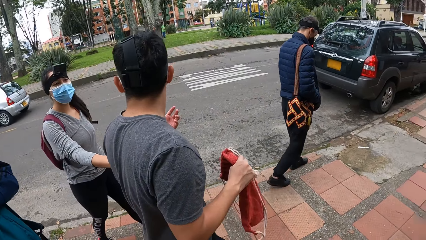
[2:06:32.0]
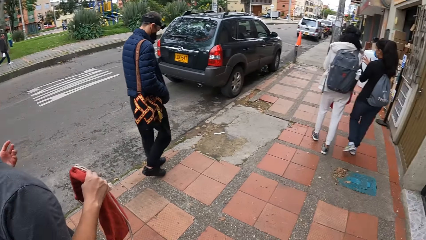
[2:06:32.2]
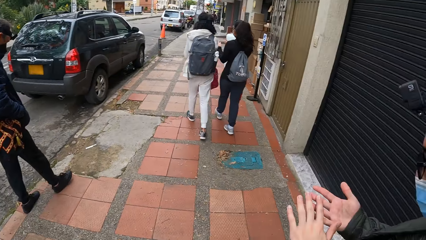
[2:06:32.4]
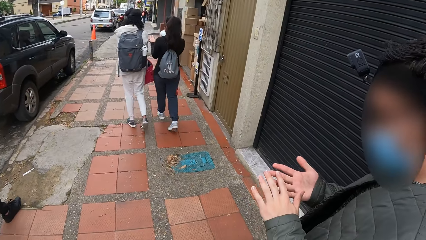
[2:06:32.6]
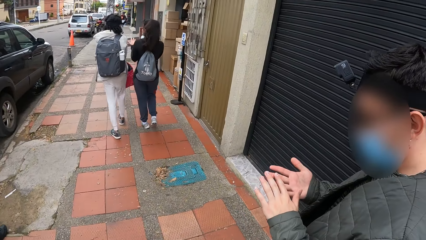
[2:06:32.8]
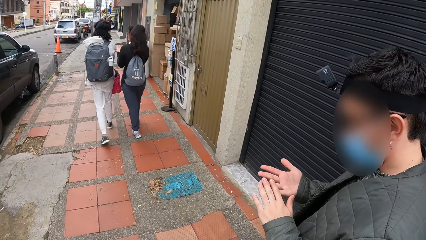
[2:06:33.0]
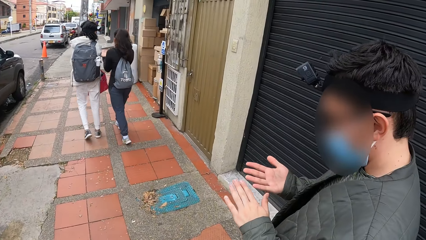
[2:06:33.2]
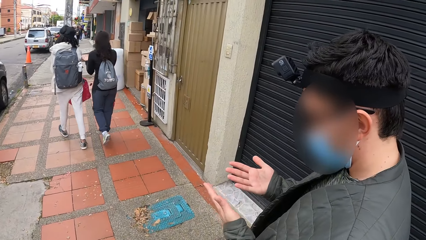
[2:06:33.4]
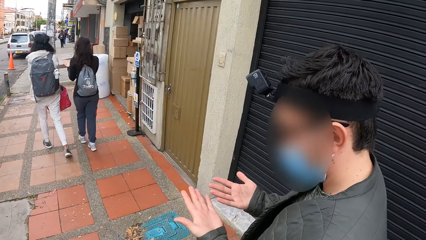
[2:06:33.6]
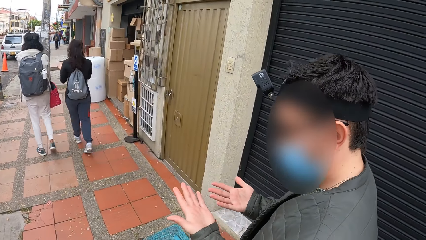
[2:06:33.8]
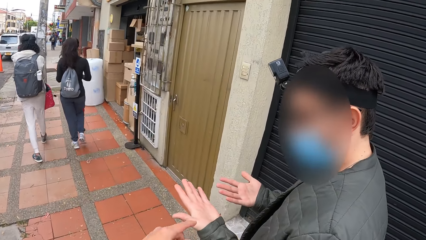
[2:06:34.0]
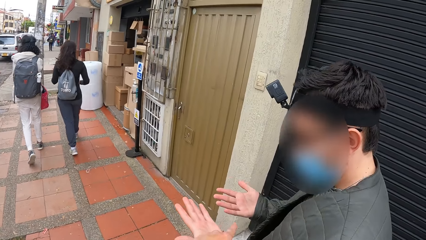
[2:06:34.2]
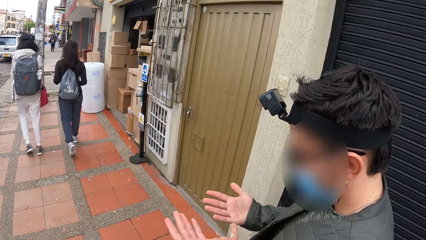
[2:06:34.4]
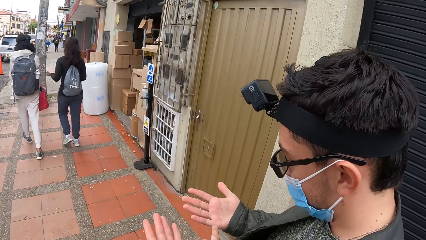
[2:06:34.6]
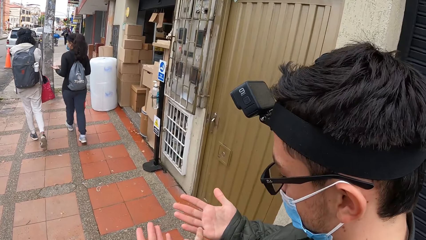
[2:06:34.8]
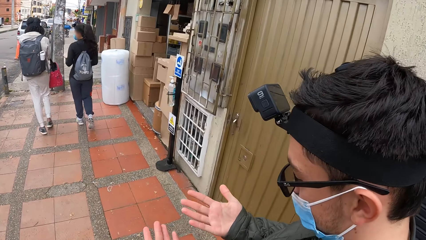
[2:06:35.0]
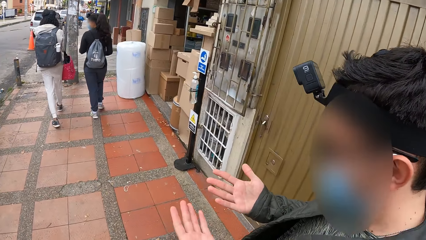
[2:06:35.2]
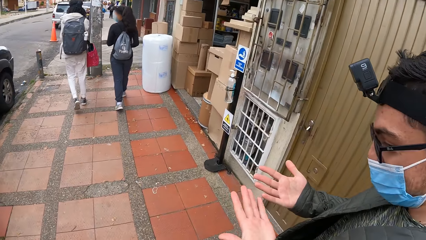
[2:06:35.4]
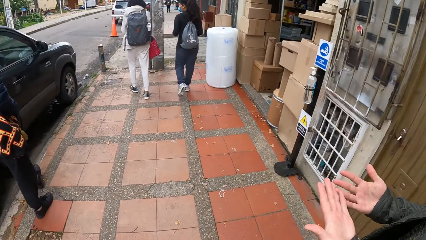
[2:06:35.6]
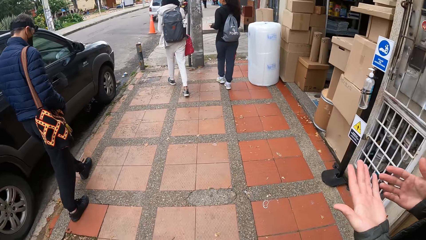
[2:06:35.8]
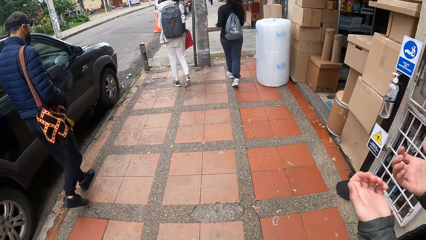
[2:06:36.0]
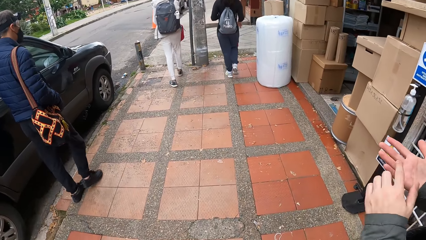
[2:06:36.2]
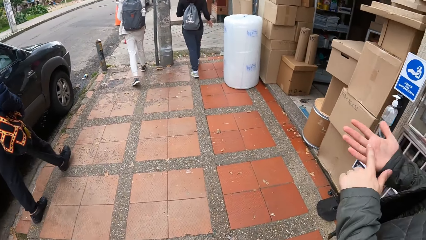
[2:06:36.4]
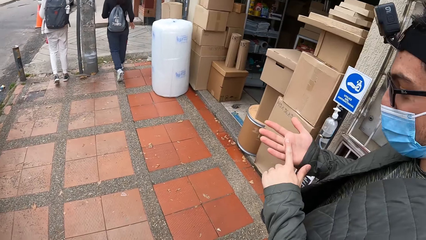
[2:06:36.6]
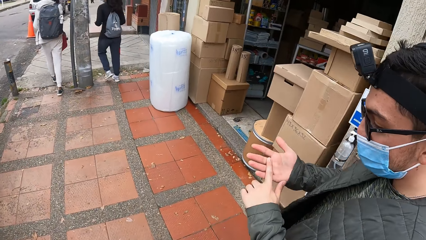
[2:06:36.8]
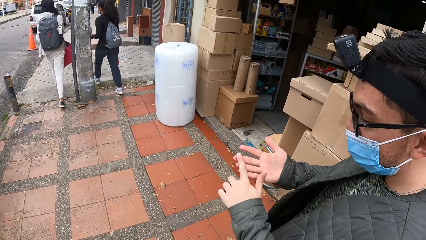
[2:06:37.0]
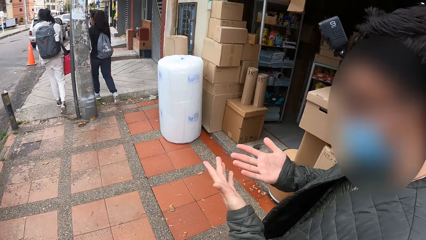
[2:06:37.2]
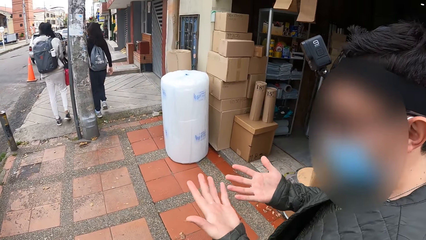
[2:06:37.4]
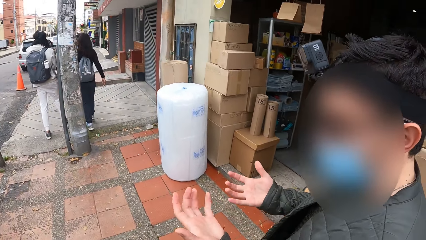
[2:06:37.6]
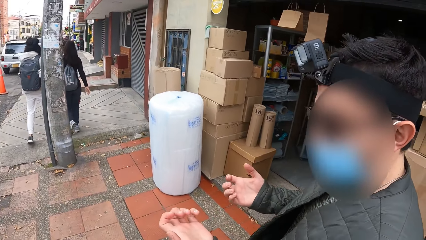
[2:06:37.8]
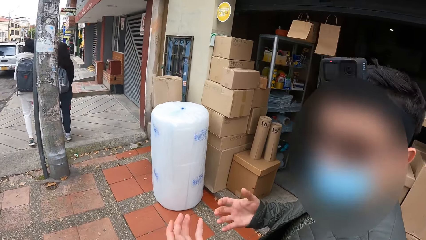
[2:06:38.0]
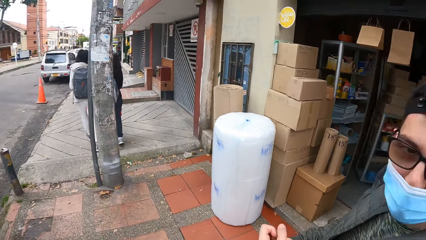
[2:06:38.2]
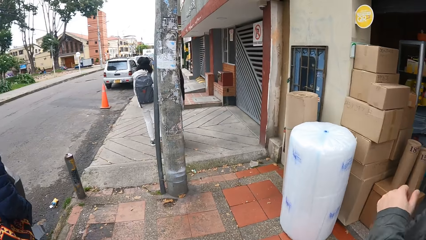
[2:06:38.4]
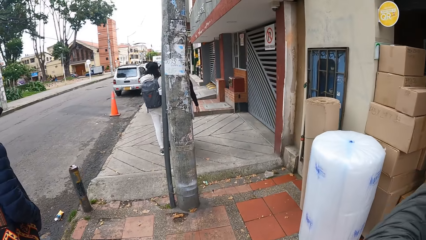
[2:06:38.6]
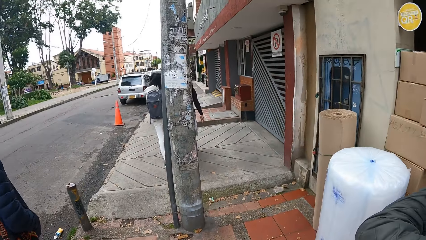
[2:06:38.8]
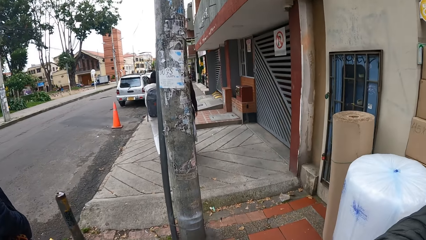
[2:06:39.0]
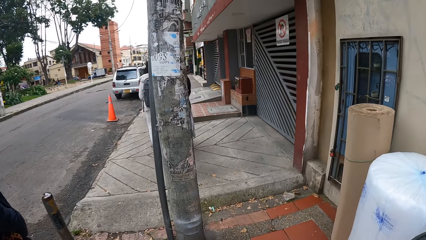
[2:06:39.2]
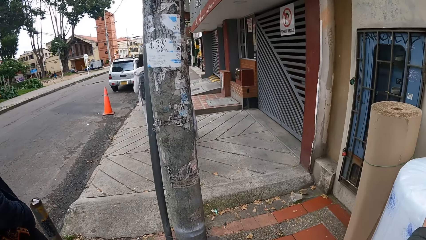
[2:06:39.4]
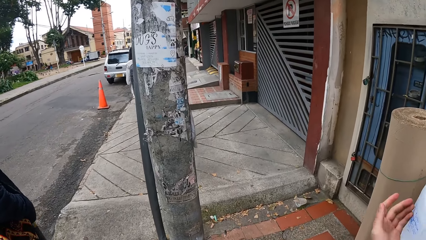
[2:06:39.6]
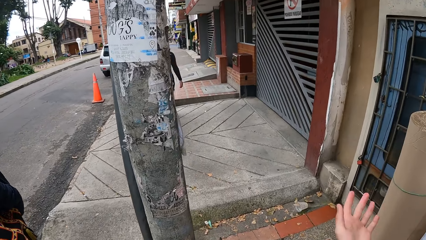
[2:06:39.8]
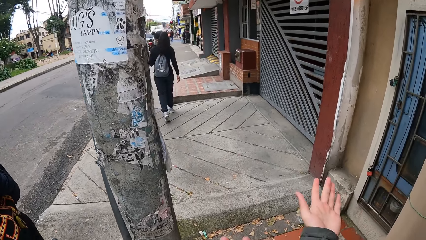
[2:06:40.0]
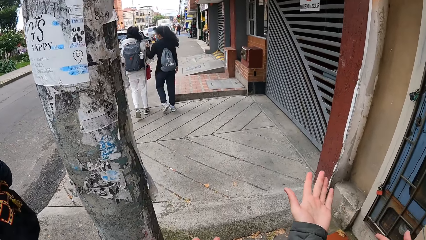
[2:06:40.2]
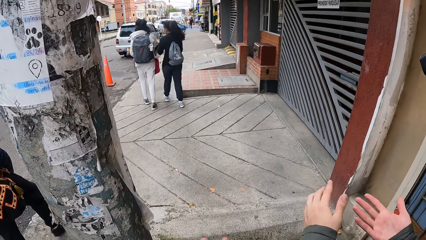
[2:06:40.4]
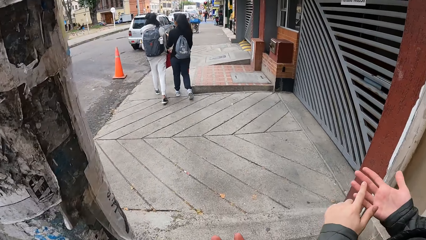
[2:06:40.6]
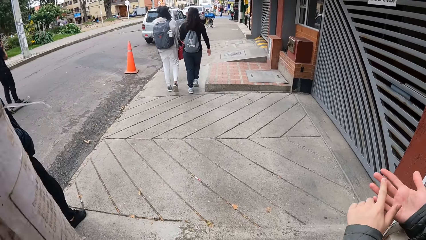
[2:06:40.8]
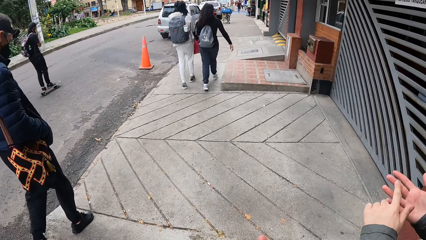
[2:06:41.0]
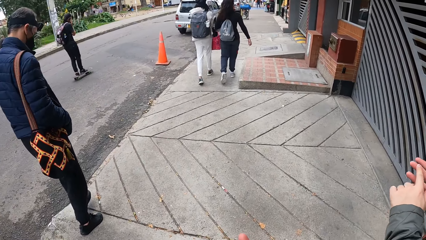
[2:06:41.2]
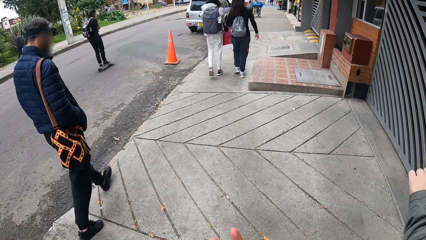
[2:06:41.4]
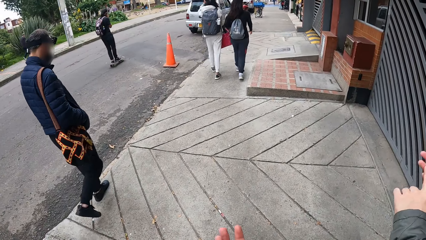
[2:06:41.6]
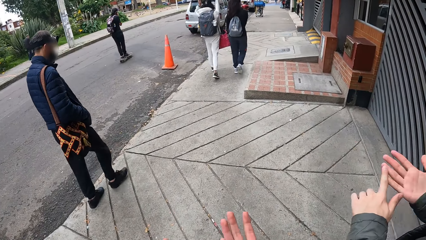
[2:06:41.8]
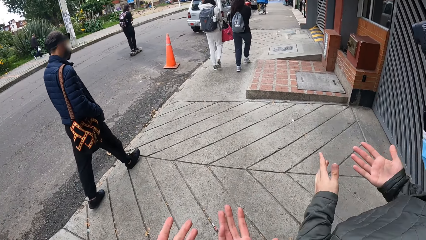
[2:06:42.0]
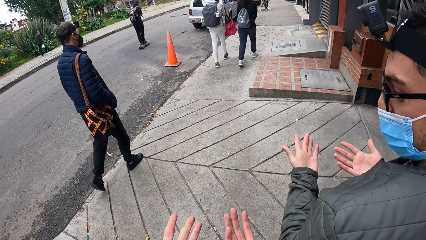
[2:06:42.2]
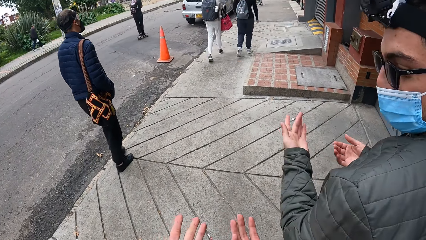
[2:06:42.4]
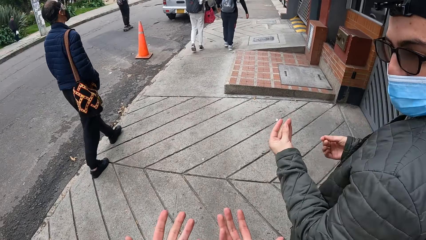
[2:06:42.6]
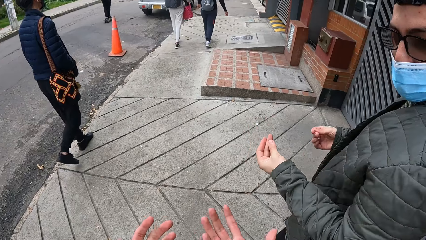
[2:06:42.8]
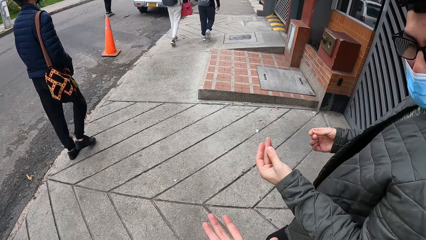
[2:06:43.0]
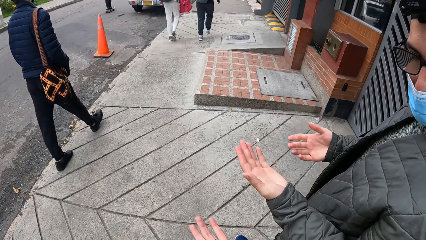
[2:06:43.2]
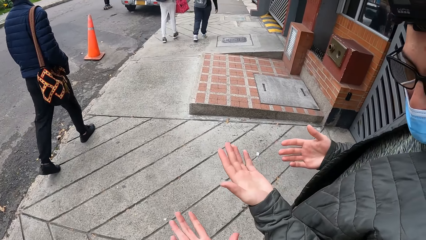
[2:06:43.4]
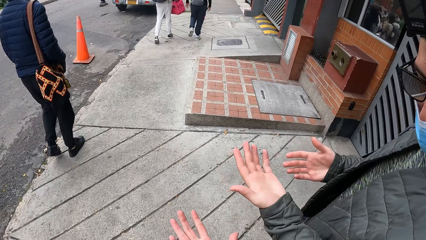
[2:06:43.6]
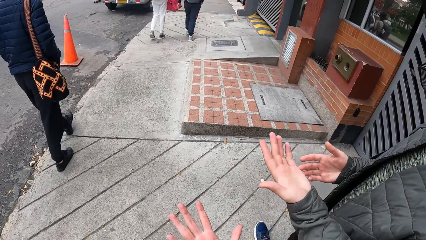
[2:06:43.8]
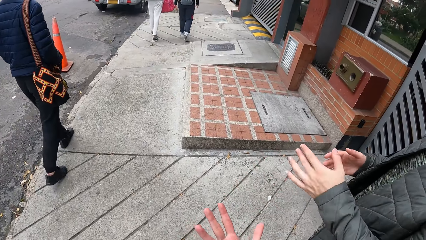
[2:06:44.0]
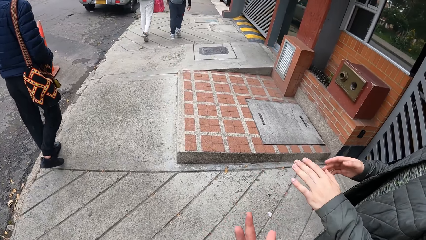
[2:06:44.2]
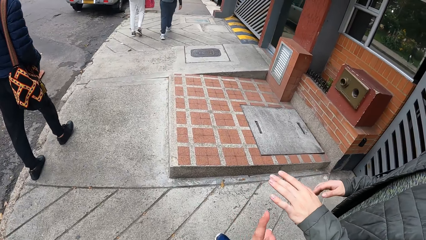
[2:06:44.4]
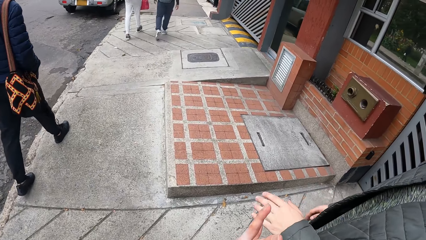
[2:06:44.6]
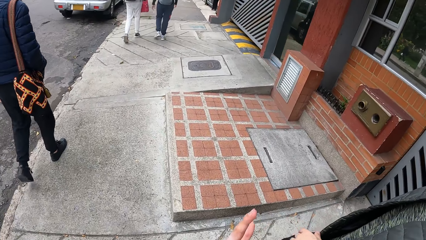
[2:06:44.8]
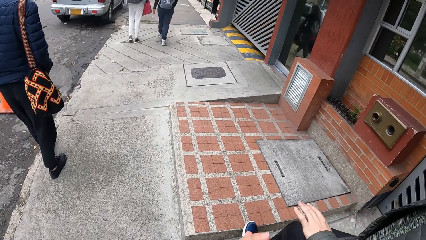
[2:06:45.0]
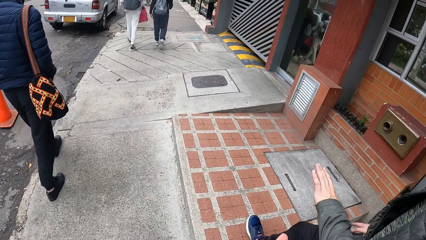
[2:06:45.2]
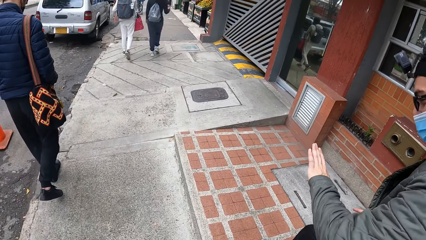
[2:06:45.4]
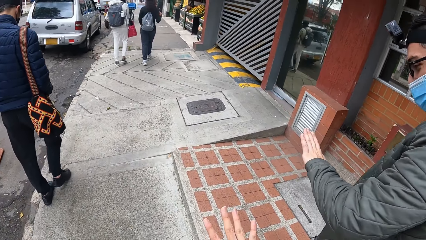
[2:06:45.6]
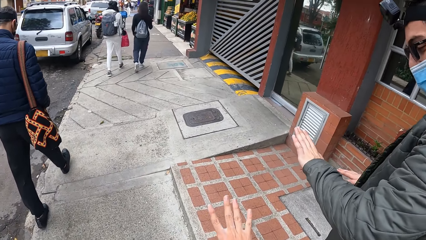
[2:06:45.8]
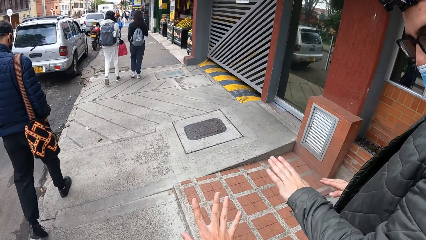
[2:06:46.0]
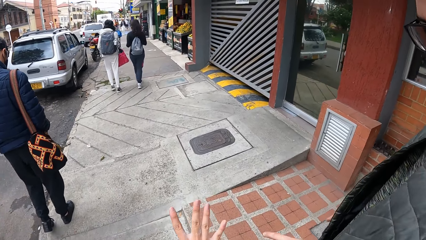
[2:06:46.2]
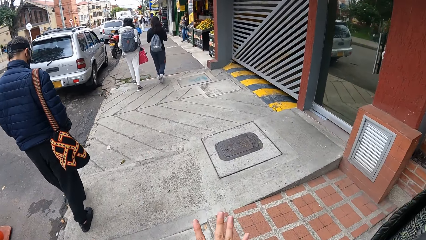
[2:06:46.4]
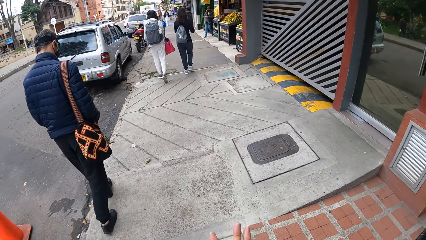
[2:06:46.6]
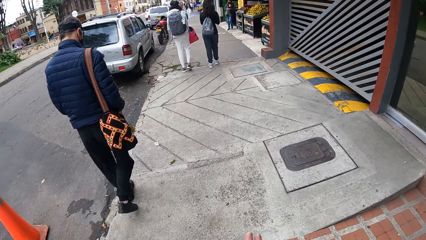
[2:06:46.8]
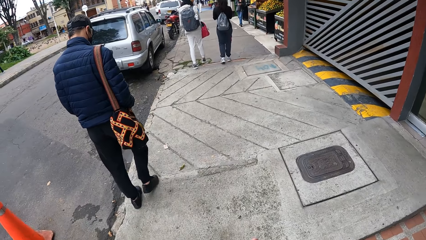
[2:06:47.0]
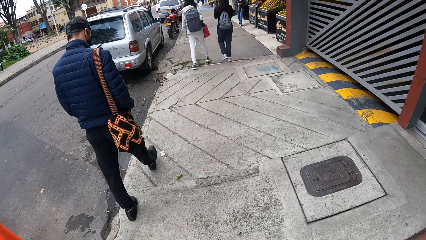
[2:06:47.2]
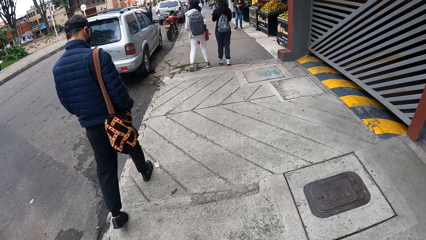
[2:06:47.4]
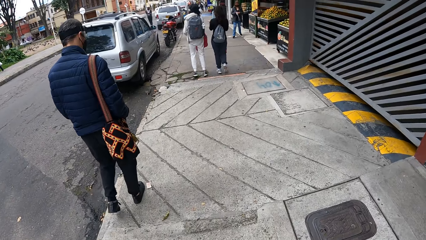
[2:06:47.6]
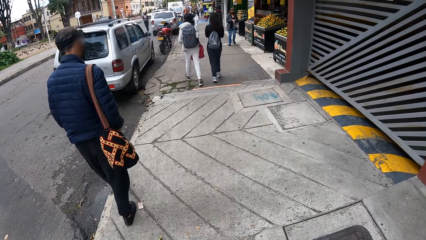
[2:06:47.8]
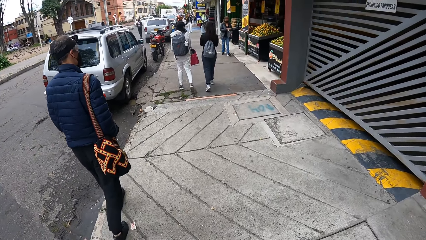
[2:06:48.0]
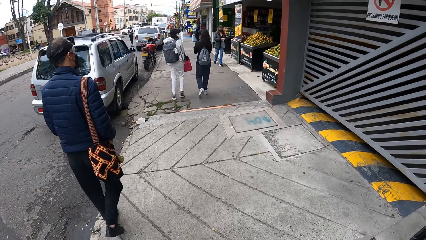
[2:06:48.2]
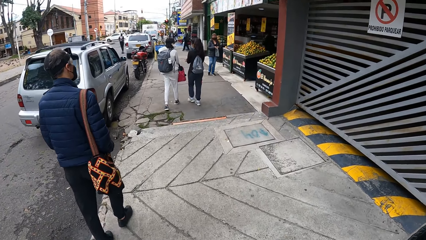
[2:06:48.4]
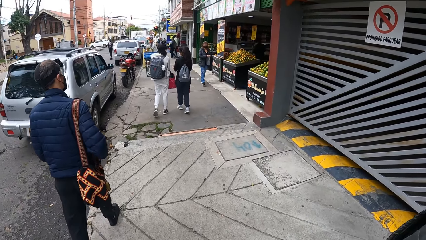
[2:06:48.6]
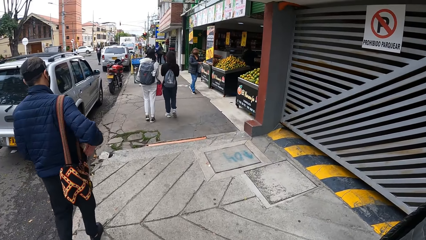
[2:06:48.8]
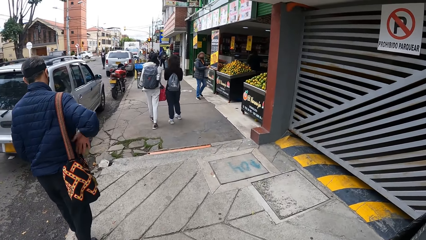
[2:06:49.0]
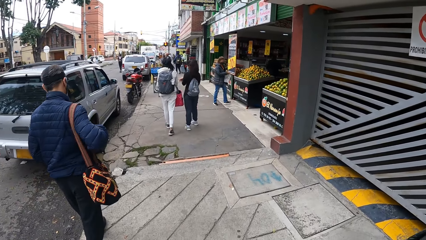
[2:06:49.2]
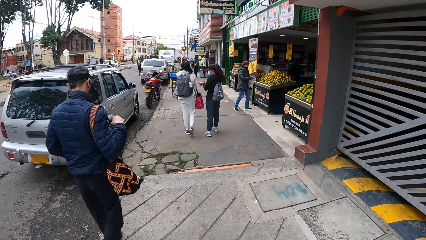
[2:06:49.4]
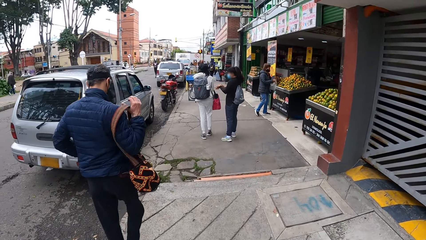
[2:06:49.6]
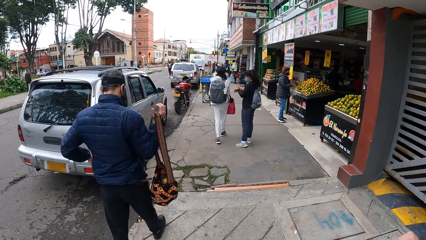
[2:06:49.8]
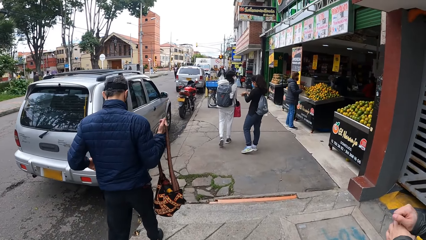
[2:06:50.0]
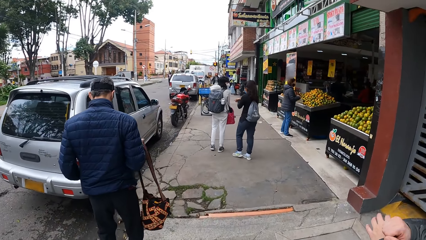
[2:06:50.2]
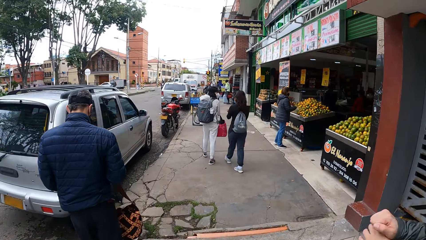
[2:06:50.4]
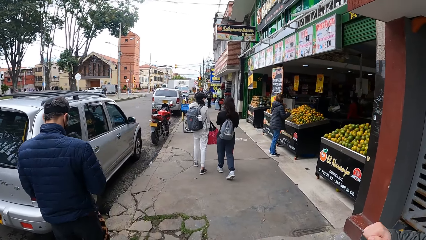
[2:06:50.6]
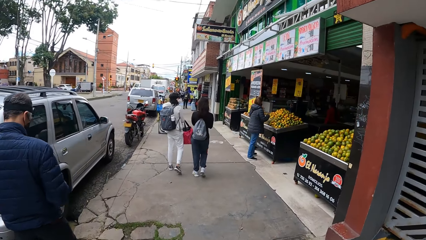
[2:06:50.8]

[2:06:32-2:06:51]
A man inspects his palms. The camera wearer inspects the man's palms with the right index finger. Another man skates past the camera wearer on a skateboard. The camera wearer inspects his palms.
